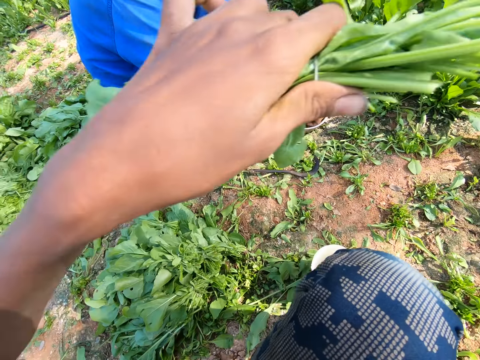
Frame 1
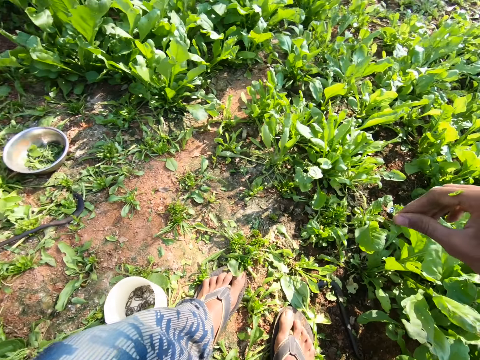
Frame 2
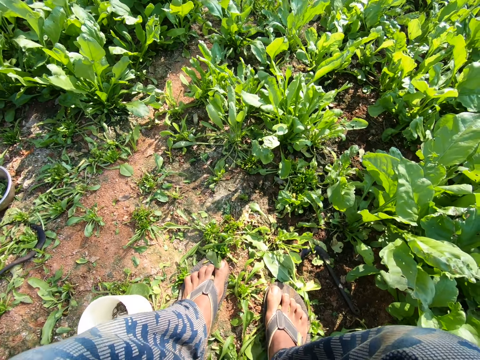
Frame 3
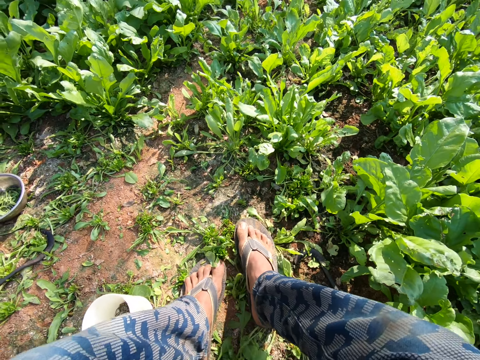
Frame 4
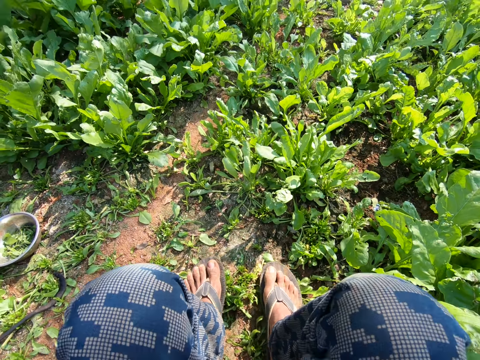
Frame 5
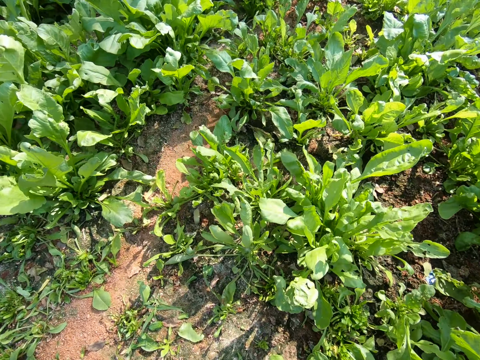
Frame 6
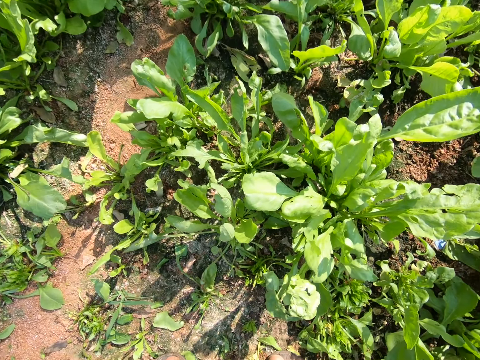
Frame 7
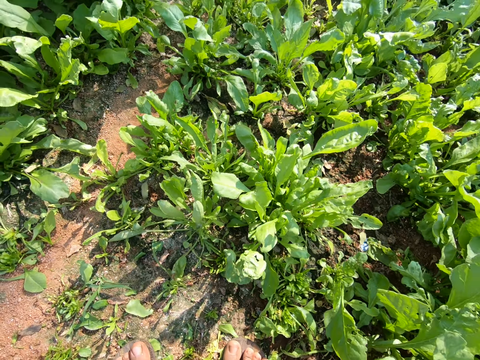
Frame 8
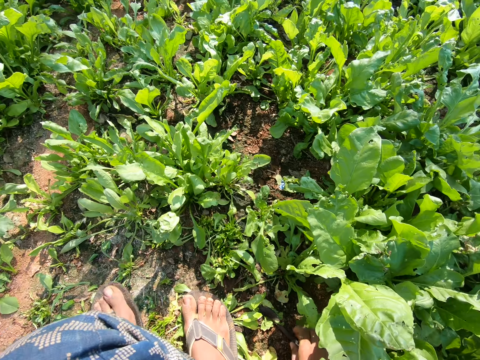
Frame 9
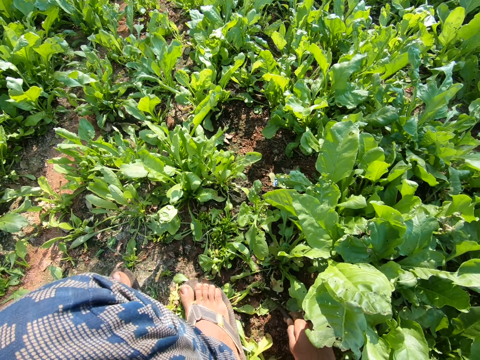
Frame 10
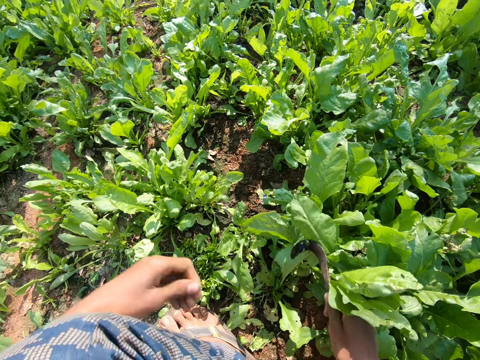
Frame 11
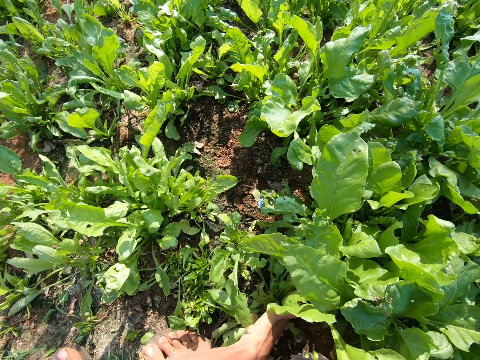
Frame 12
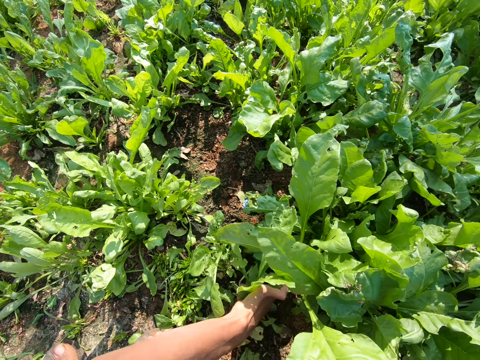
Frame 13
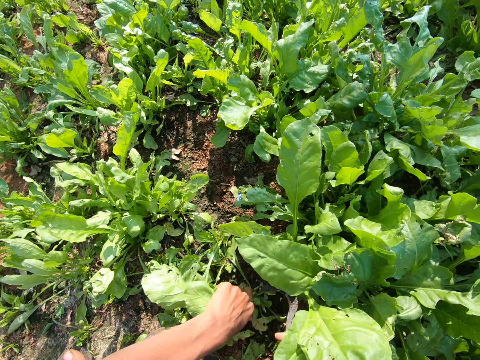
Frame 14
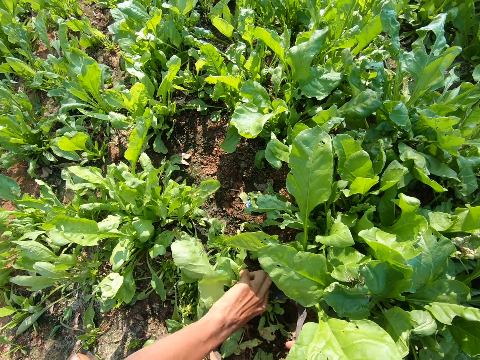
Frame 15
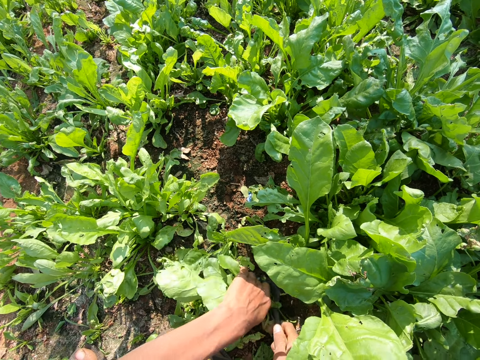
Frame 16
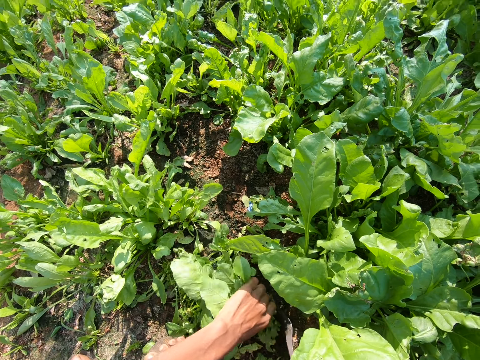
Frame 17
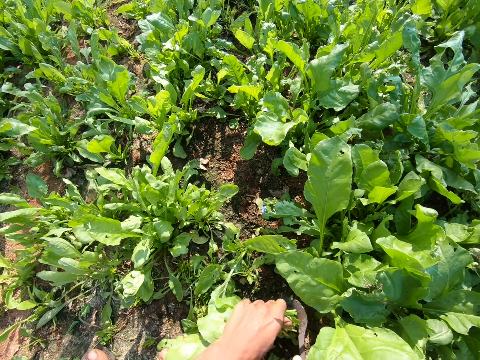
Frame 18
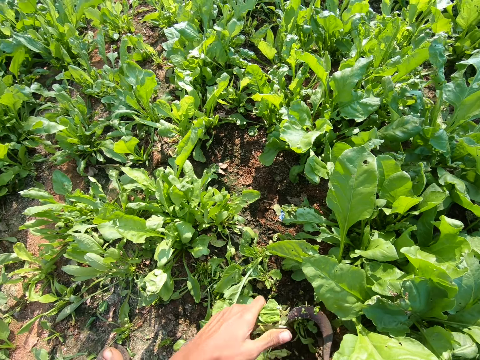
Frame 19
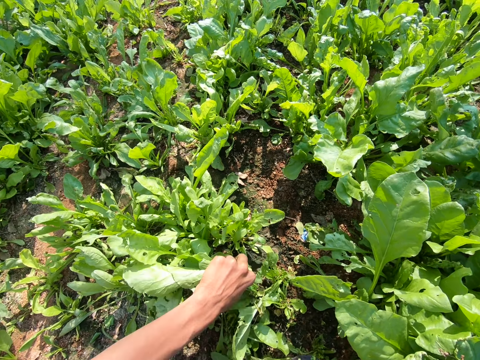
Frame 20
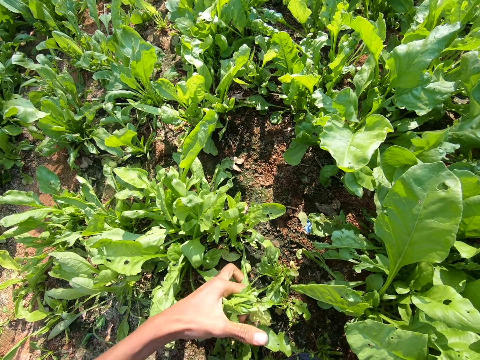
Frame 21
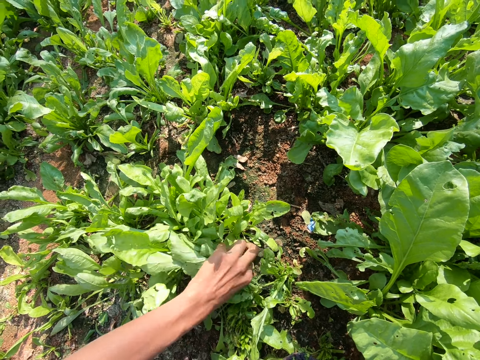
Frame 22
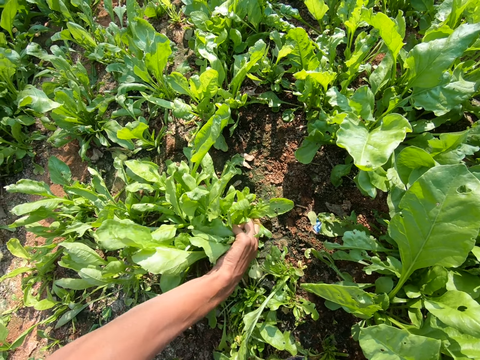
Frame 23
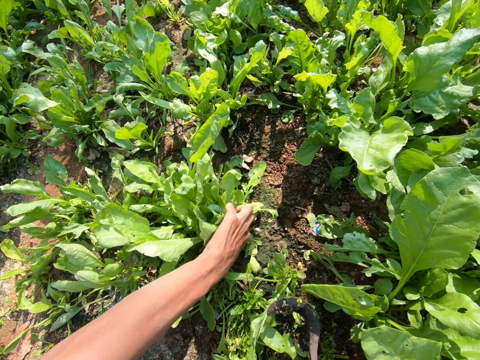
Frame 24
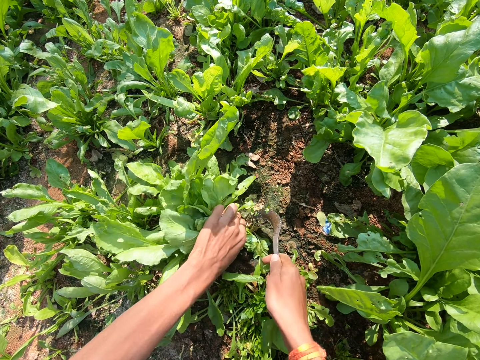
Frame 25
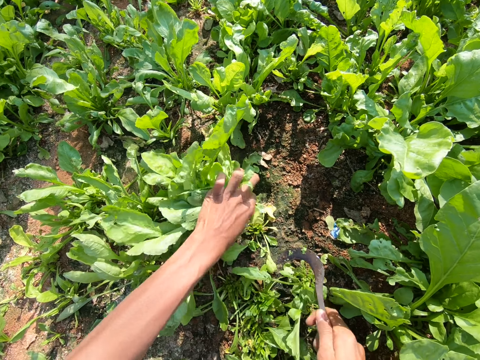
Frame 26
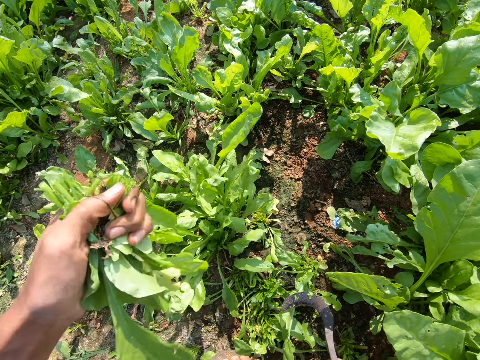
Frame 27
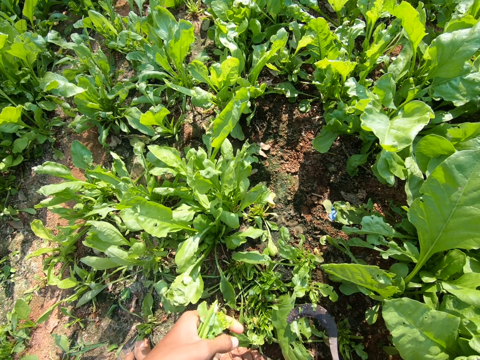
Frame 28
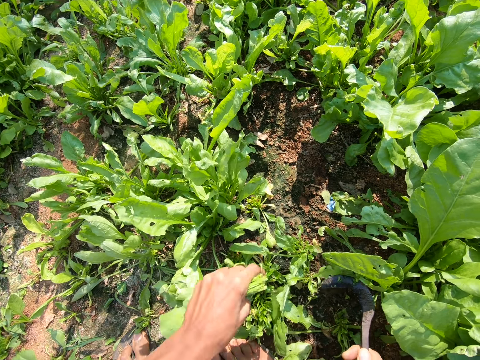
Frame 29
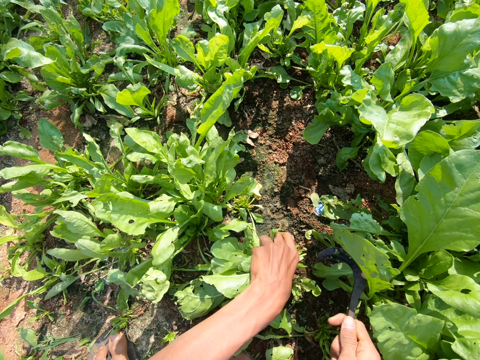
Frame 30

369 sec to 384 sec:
The camera wearer drops the vegetables on the ground. They stare on the vegetables. They pick a sickle from the ground. They cut a vegetable from the farm with the sickle.

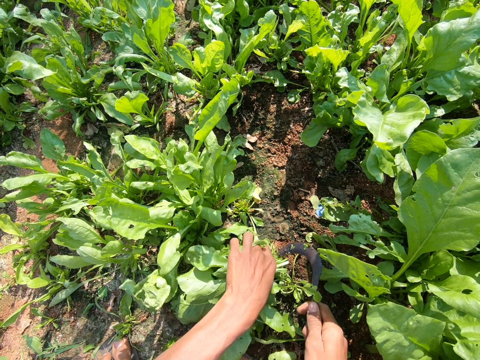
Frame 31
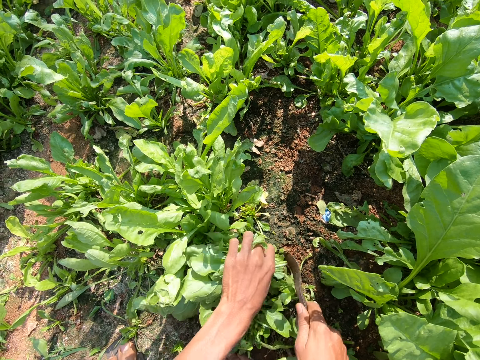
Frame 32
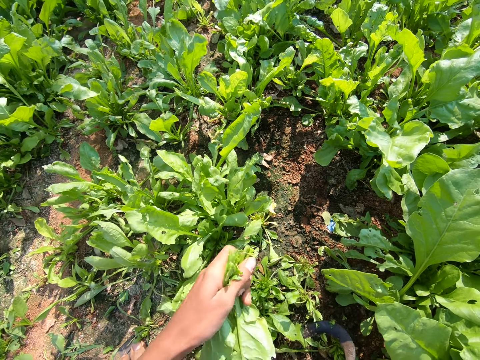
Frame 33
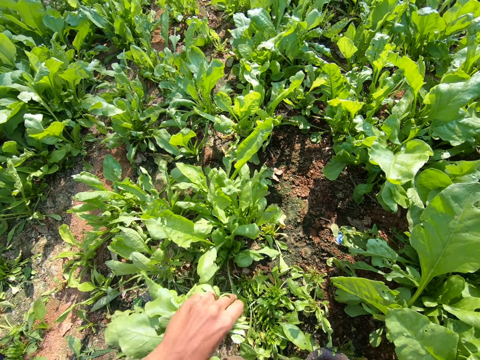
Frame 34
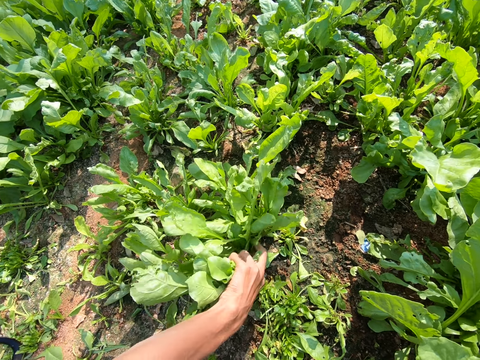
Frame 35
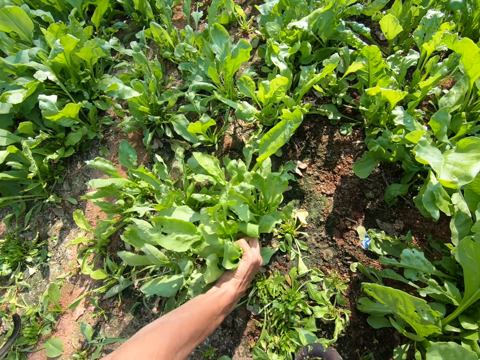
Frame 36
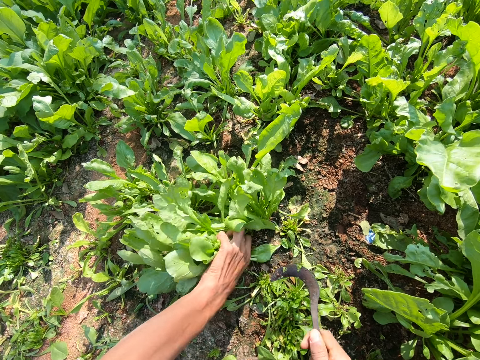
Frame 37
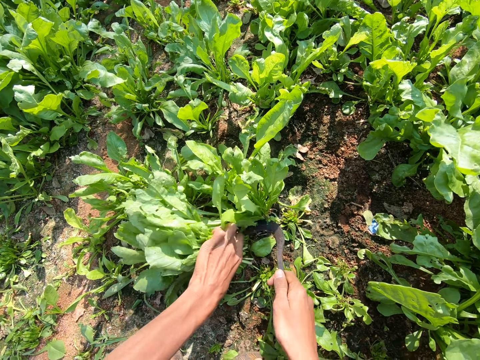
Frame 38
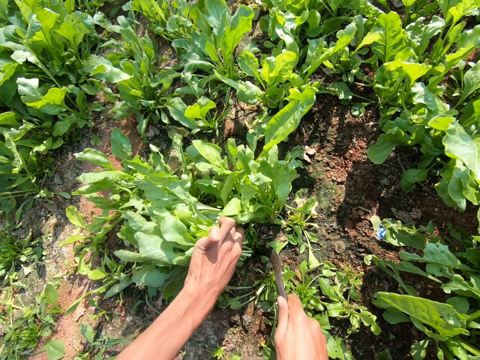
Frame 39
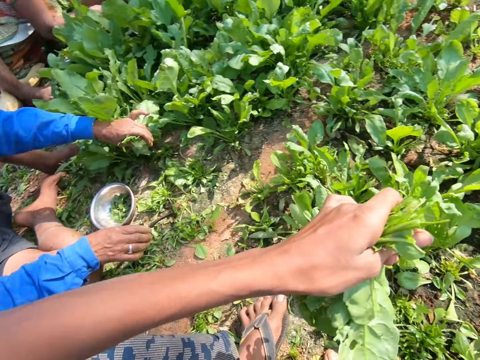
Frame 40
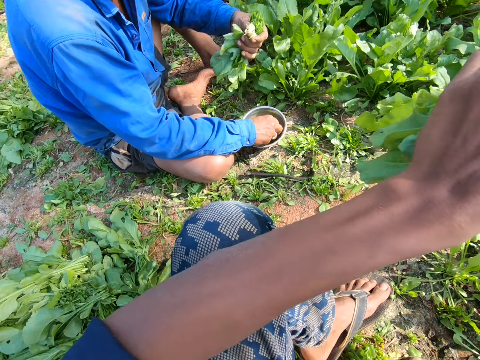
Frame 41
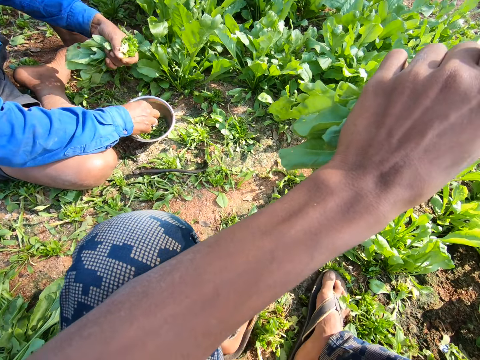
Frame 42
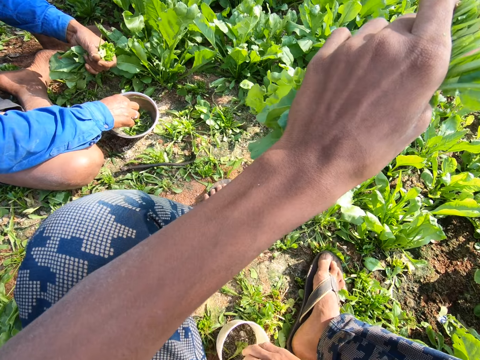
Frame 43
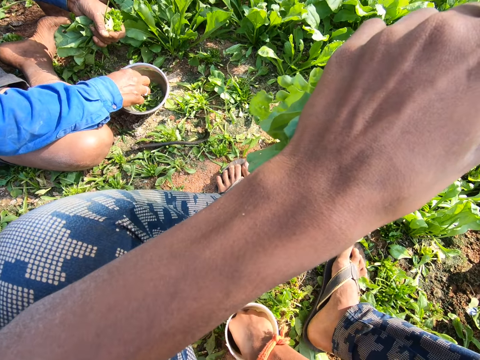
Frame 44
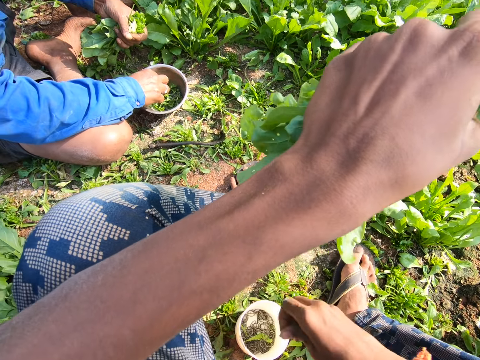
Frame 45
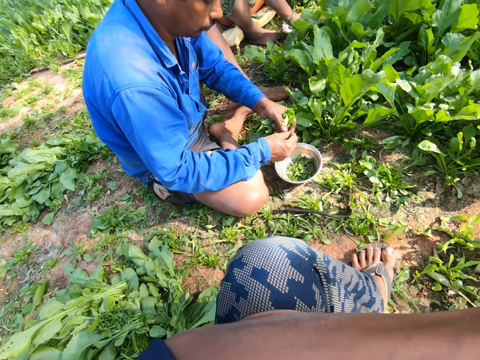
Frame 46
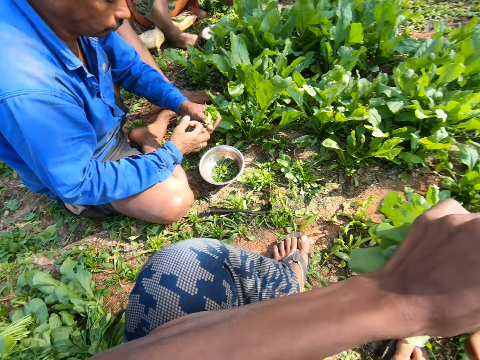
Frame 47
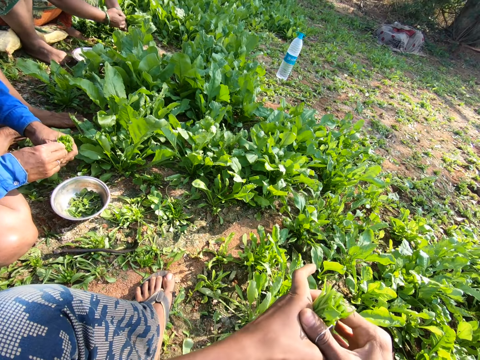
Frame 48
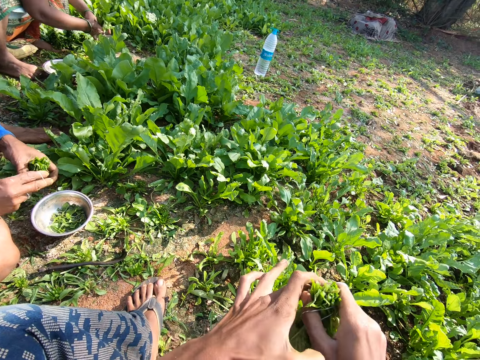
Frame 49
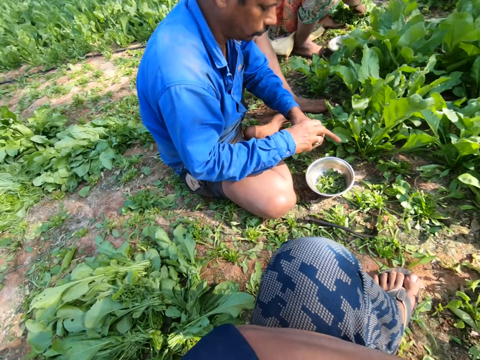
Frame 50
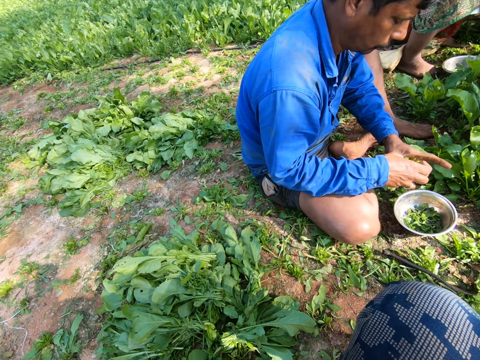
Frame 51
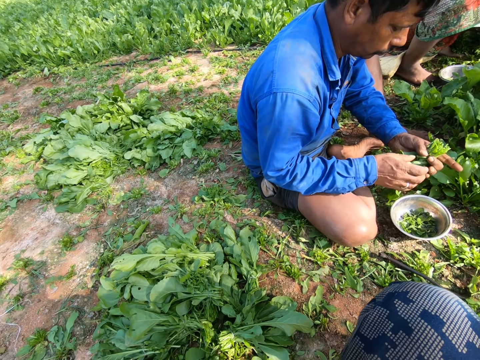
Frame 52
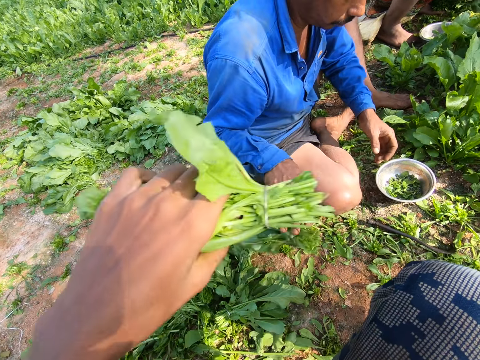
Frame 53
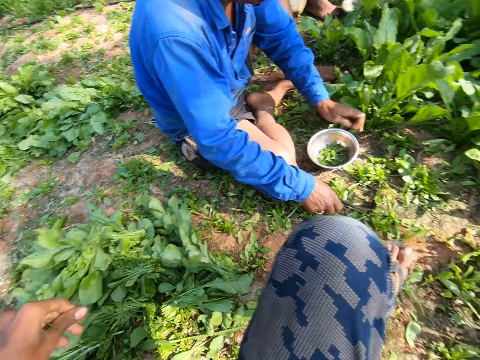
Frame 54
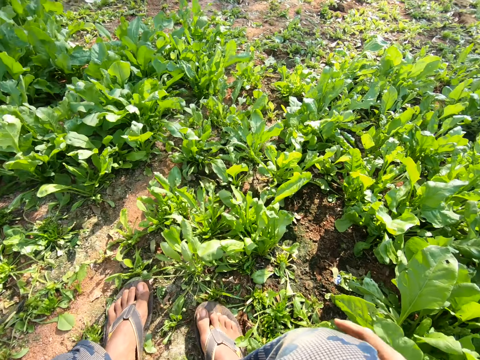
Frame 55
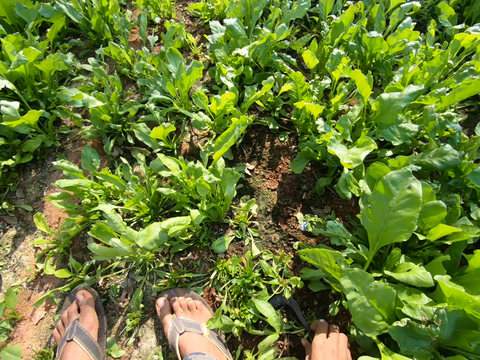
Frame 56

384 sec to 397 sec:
The camera wearer picks string from the tin. They tie the vegetables with the string or a rubber band. They drop the vegetables on the ground.
